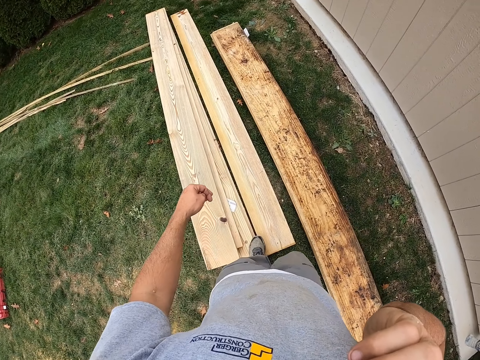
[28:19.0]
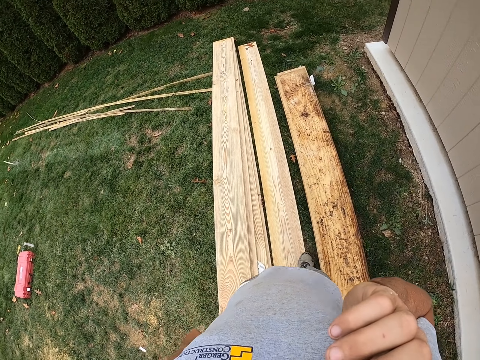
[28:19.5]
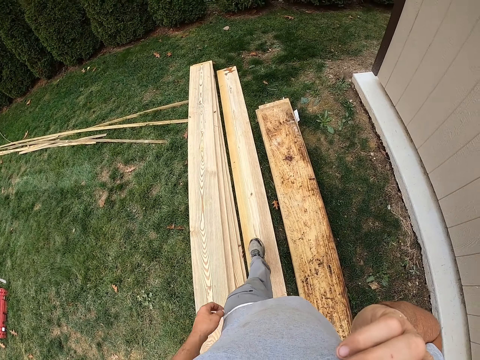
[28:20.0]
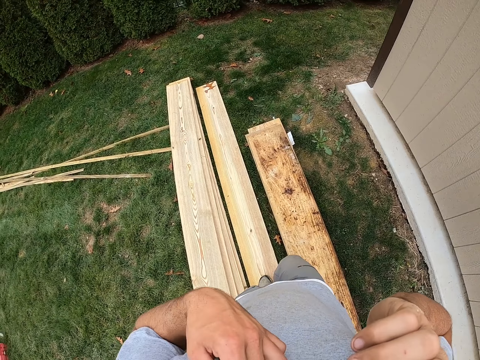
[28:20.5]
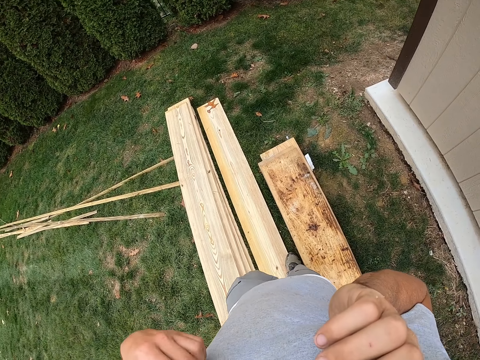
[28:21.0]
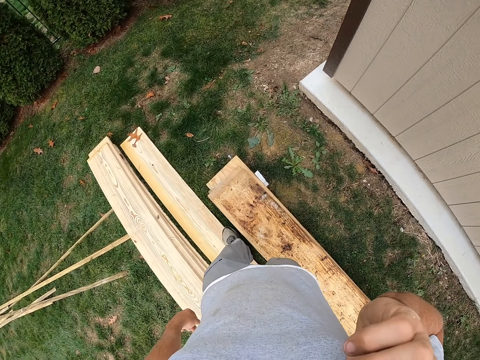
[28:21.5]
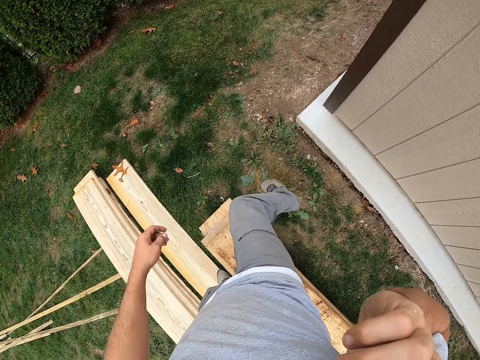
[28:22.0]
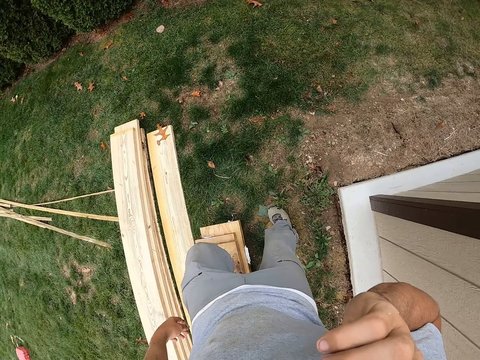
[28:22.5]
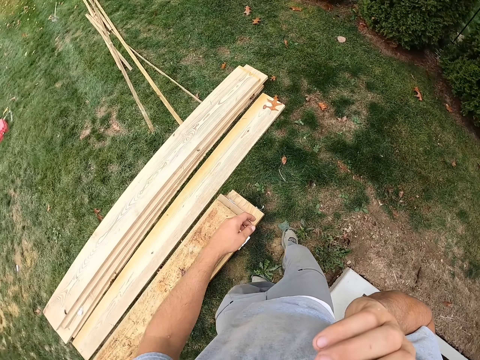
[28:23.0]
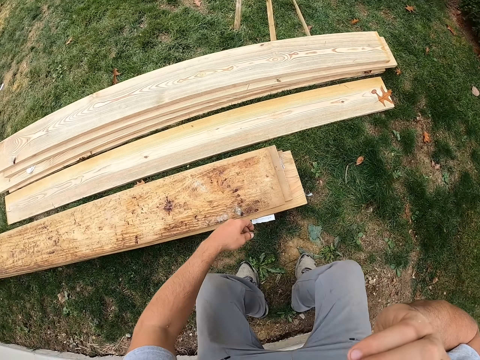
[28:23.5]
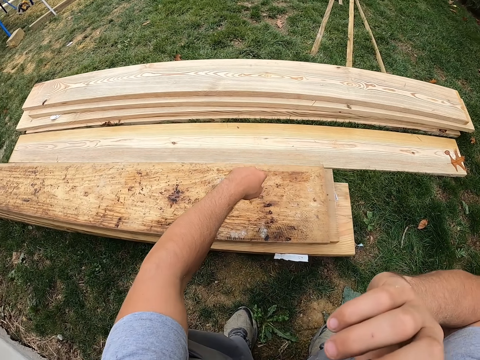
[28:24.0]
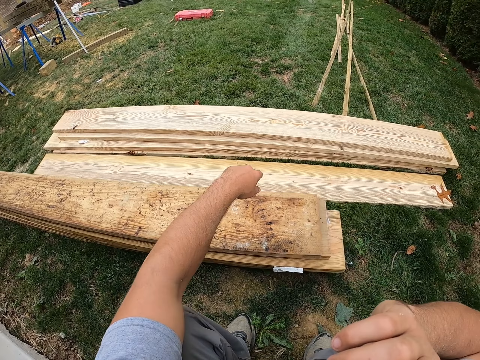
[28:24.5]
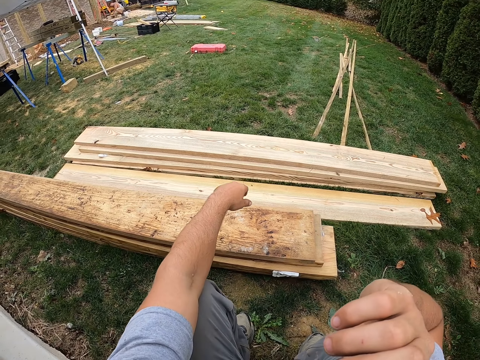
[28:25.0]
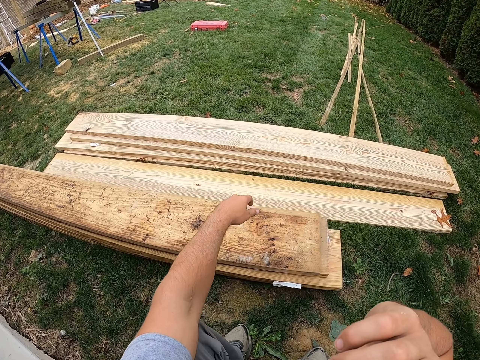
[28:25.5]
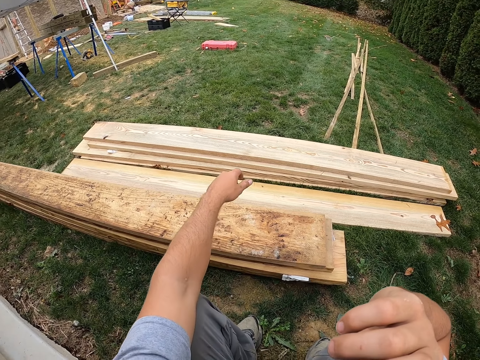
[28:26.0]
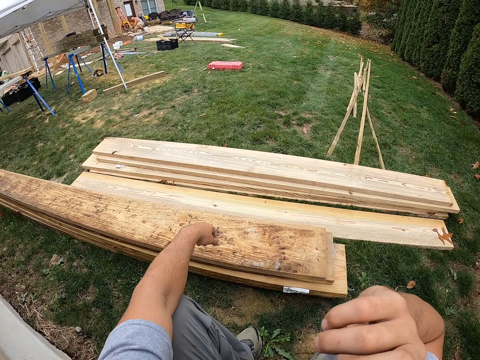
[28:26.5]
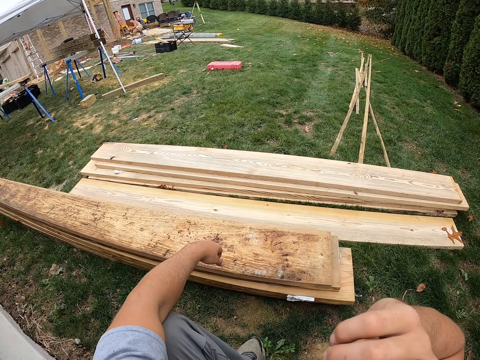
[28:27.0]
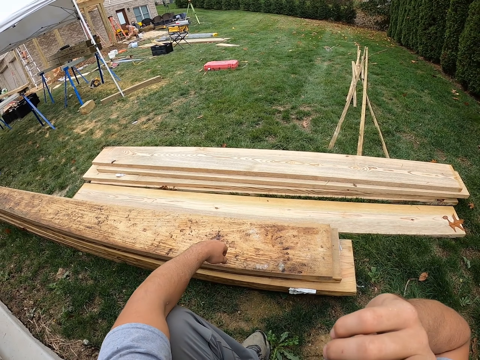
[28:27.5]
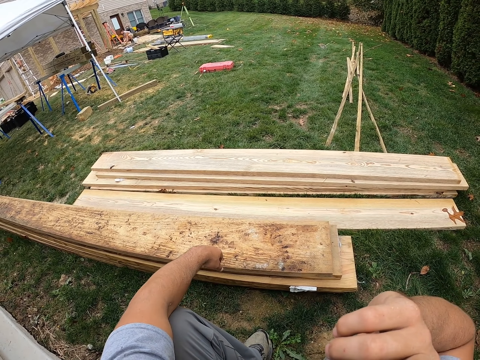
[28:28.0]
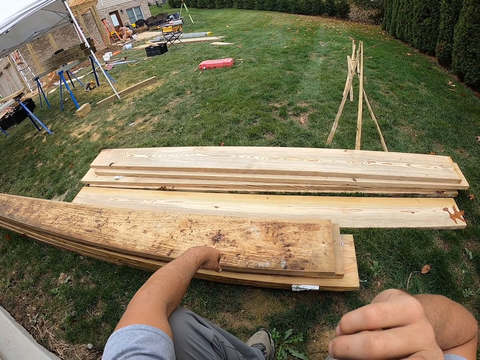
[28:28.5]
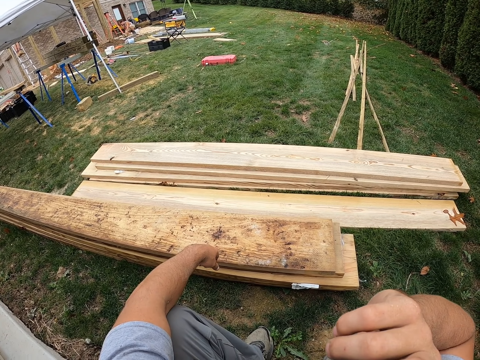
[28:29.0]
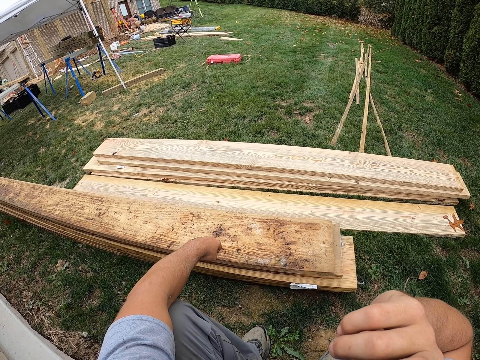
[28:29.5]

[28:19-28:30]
The camera wearer squats on the woods. They sit down. They converse on the phone.

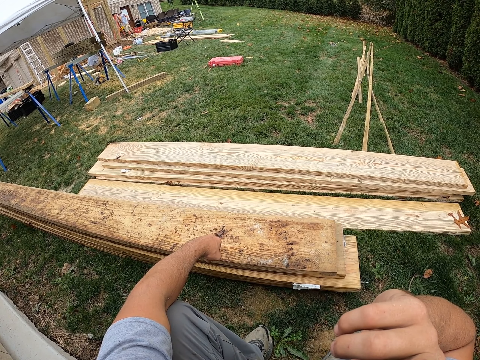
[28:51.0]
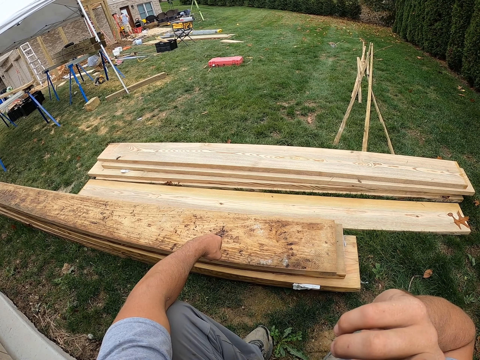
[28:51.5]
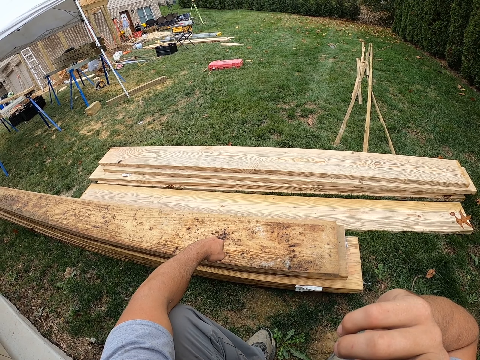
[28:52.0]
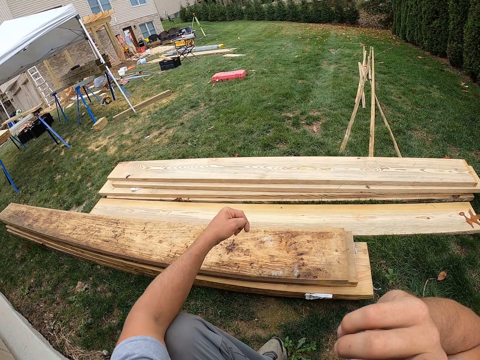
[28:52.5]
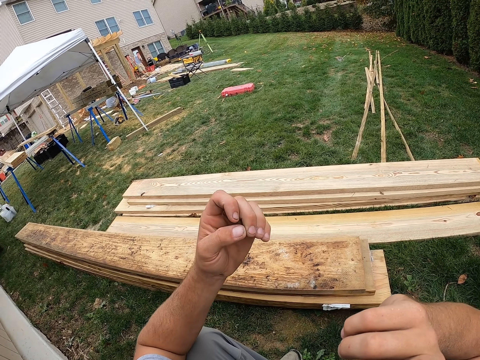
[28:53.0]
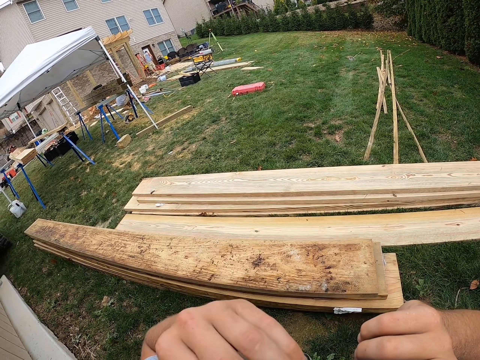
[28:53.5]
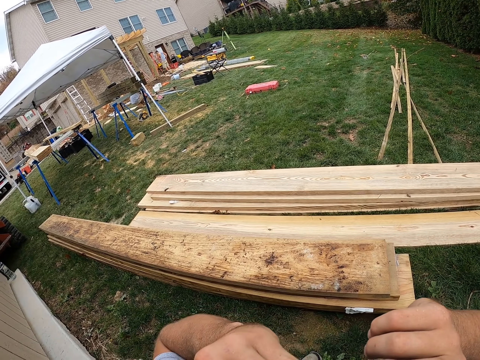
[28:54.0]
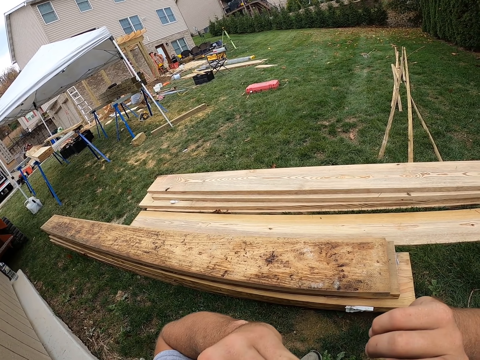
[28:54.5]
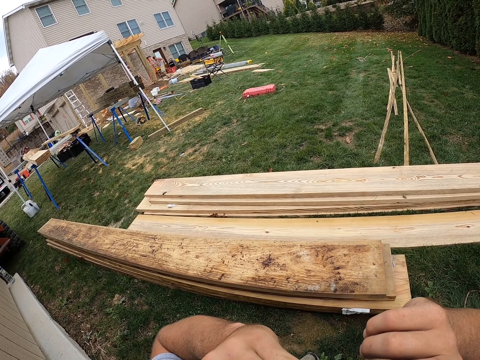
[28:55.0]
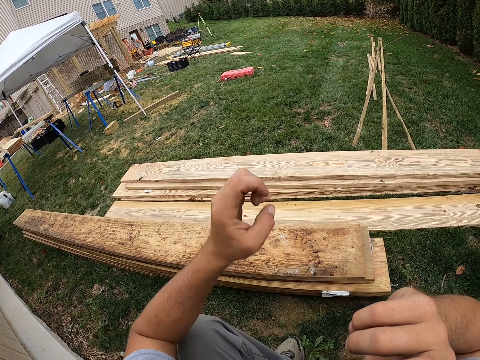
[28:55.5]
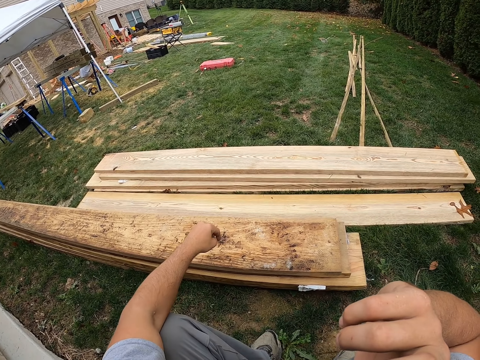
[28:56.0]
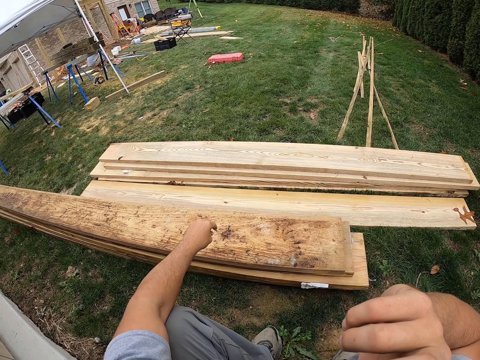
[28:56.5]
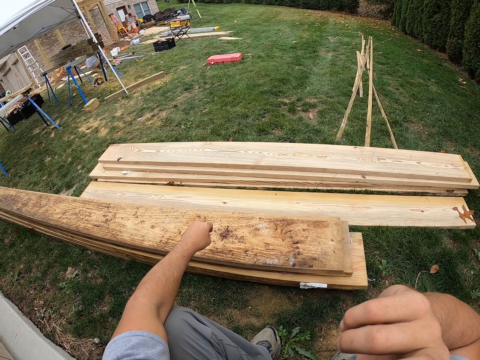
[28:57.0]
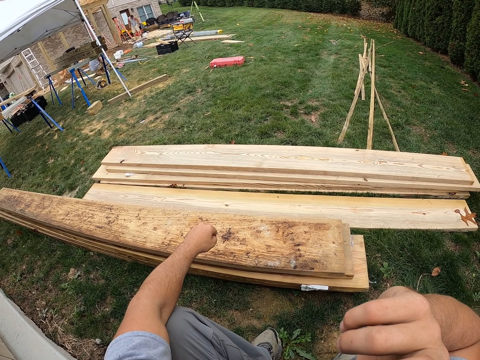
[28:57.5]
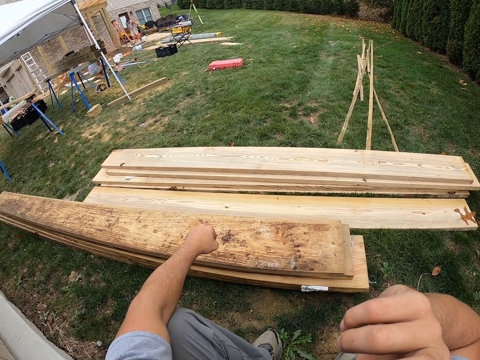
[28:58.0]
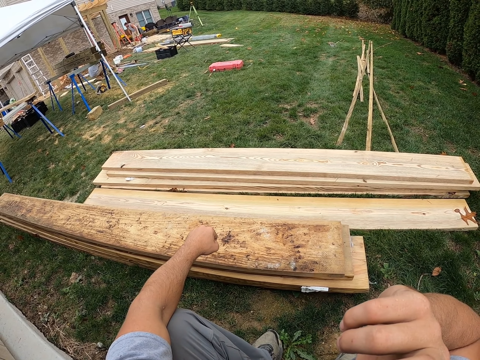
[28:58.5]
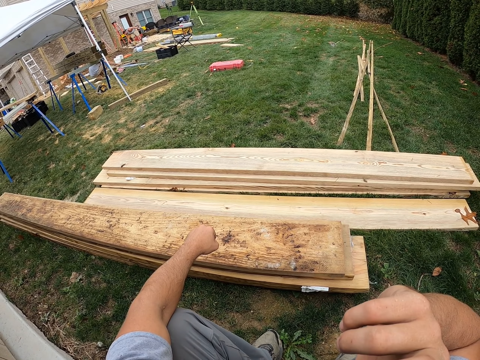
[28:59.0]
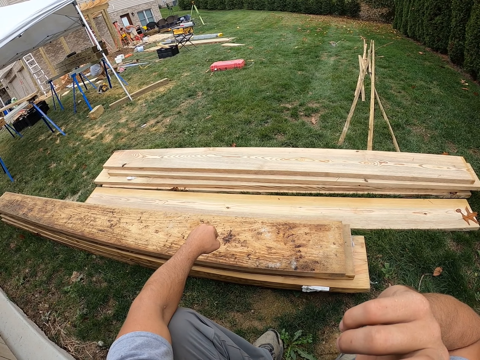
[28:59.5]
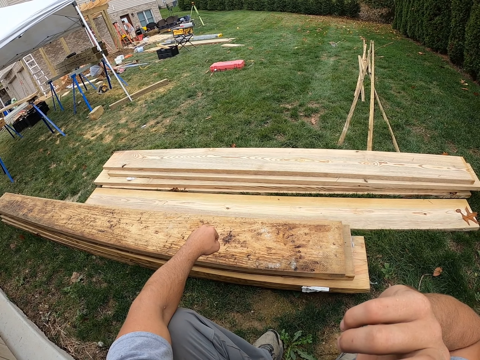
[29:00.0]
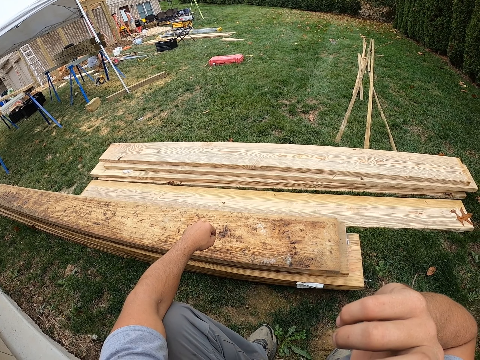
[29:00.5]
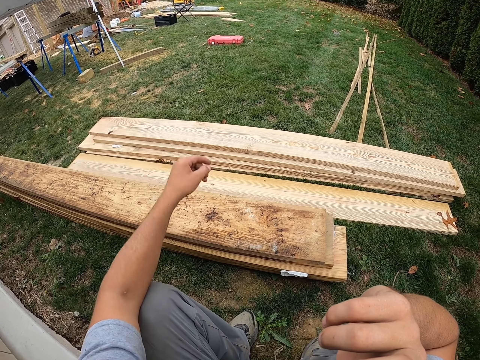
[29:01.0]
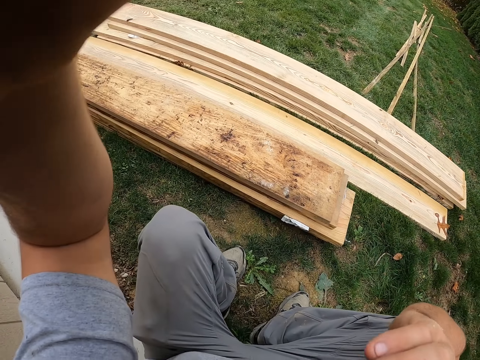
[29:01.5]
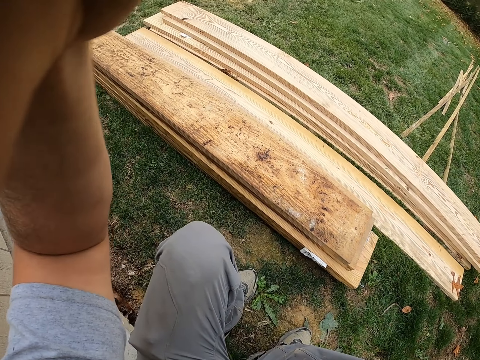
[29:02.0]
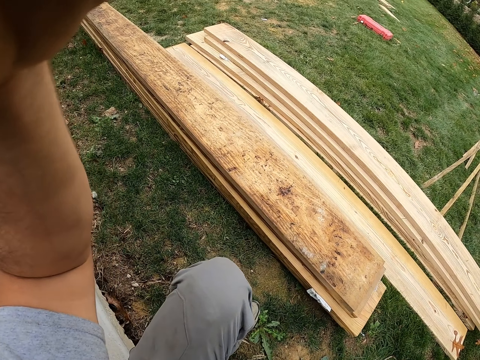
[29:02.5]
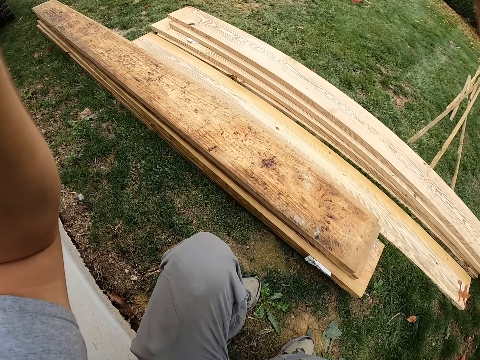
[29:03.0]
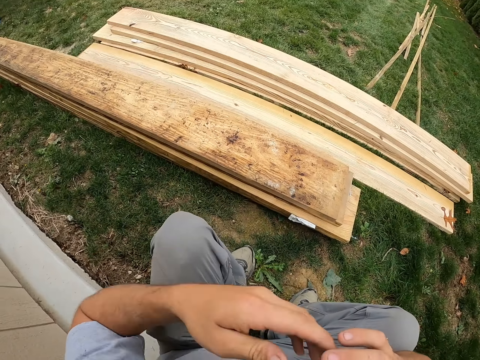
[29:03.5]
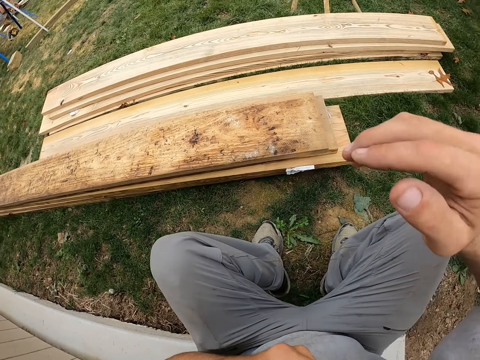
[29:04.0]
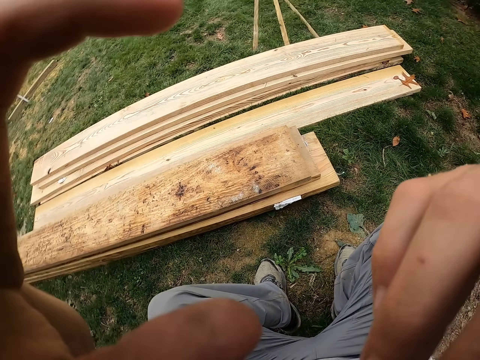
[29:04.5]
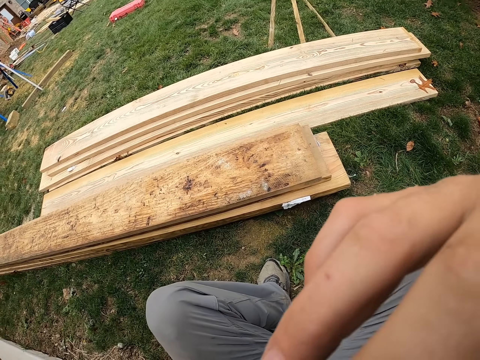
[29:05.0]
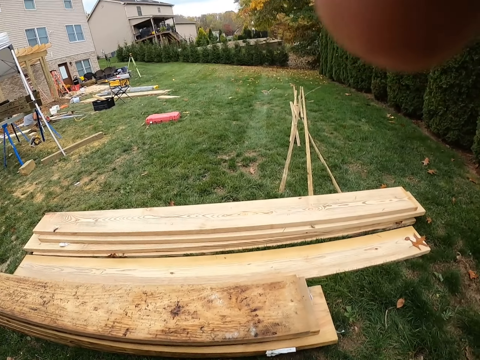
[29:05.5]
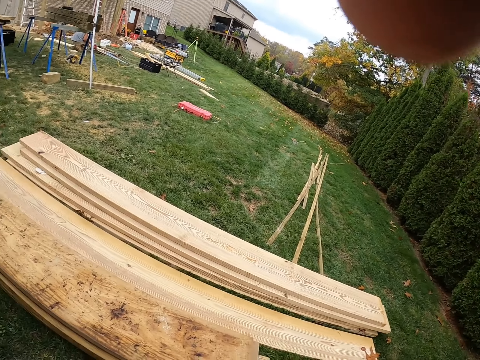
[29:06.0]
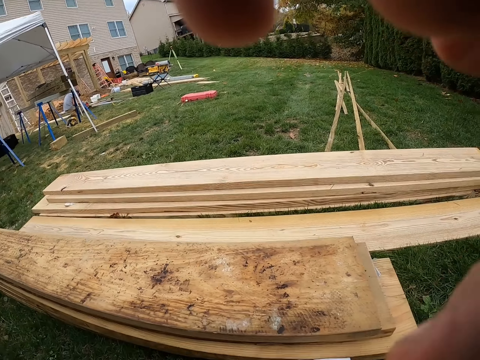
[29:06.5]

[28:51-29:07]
The camera wearer stares at his fingernails. He bites the nails. He drops his hand from his mouth. He converses on the phone. He adjusts the camera on his head. He holds the phone with both hands. He lifts his hands from the phone to the camera. He adjusts the camera on his head.
